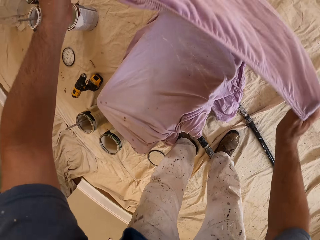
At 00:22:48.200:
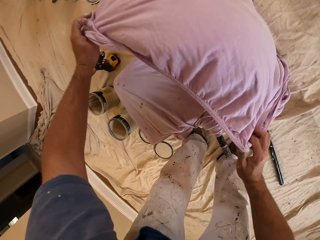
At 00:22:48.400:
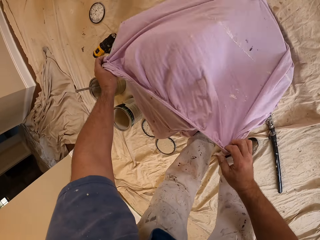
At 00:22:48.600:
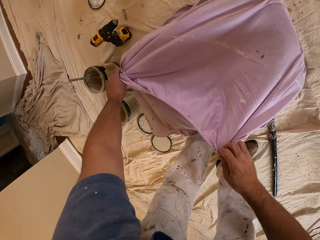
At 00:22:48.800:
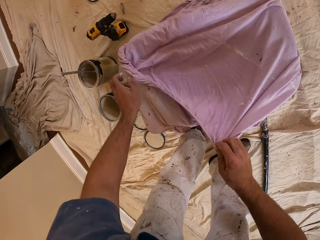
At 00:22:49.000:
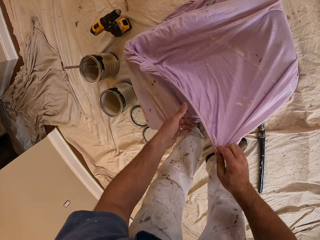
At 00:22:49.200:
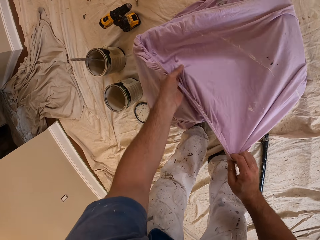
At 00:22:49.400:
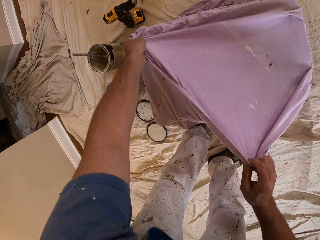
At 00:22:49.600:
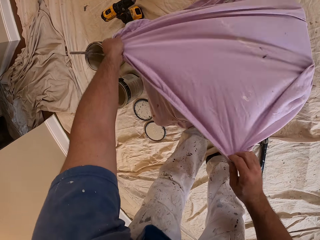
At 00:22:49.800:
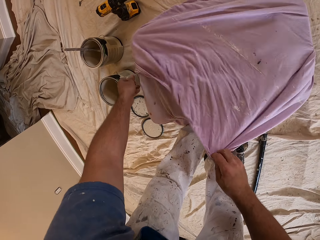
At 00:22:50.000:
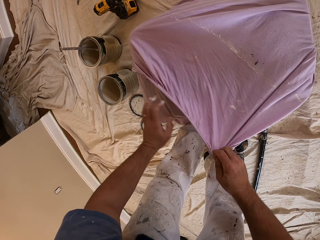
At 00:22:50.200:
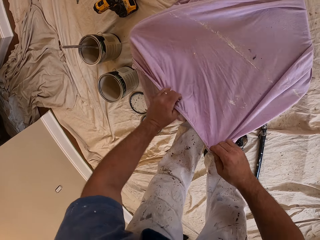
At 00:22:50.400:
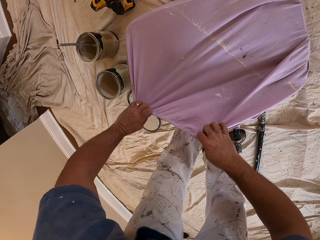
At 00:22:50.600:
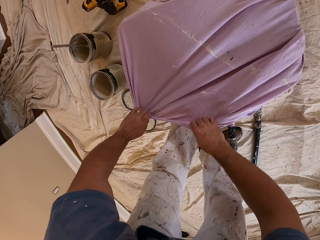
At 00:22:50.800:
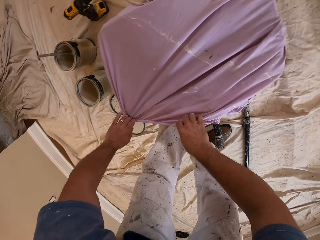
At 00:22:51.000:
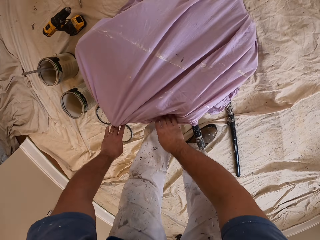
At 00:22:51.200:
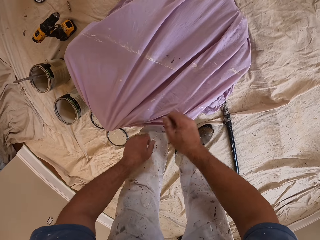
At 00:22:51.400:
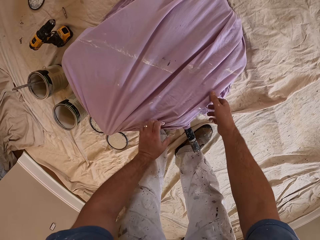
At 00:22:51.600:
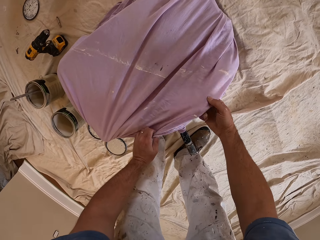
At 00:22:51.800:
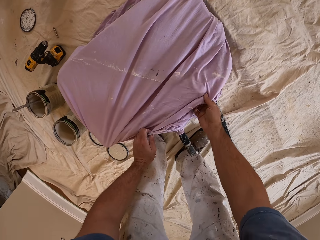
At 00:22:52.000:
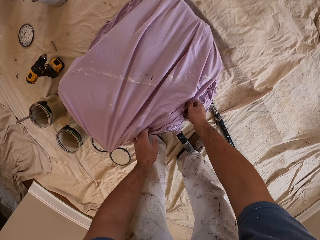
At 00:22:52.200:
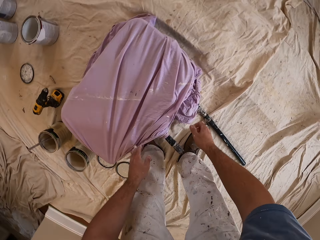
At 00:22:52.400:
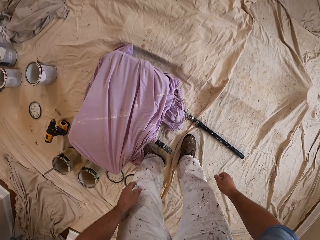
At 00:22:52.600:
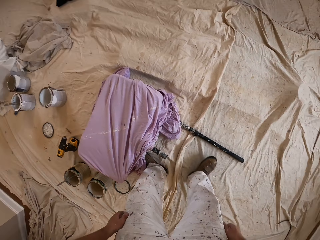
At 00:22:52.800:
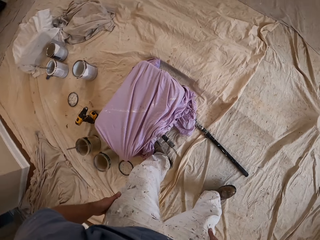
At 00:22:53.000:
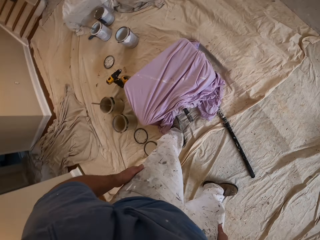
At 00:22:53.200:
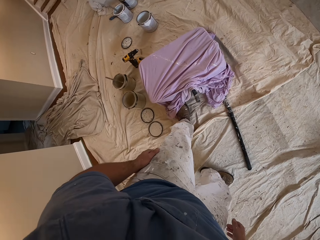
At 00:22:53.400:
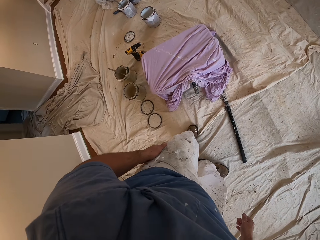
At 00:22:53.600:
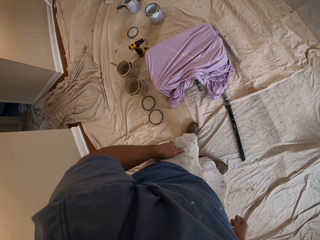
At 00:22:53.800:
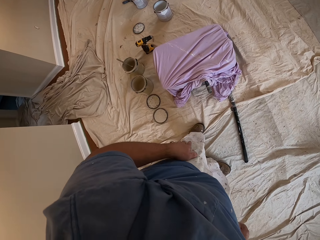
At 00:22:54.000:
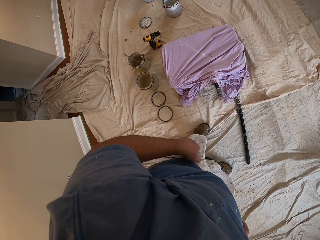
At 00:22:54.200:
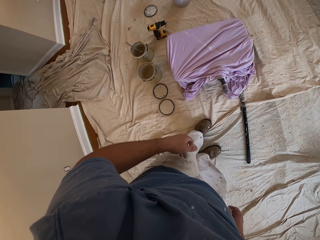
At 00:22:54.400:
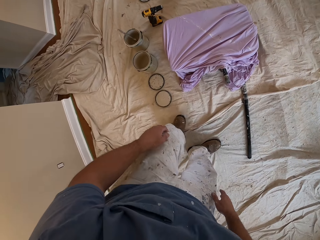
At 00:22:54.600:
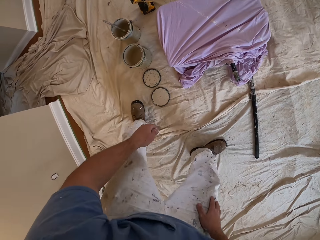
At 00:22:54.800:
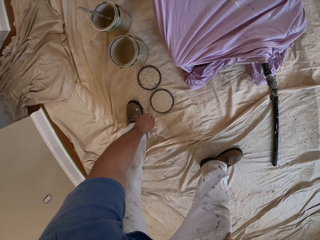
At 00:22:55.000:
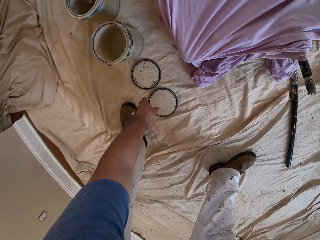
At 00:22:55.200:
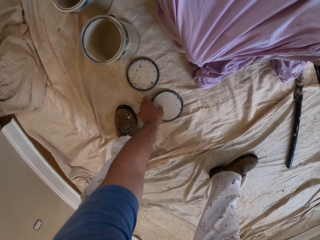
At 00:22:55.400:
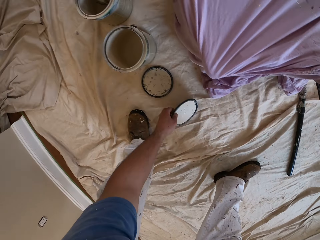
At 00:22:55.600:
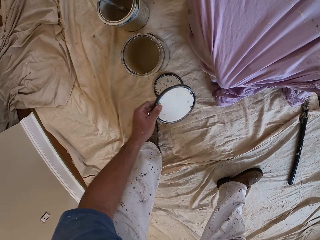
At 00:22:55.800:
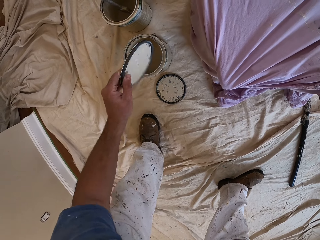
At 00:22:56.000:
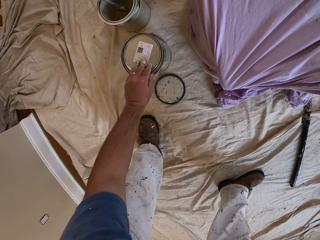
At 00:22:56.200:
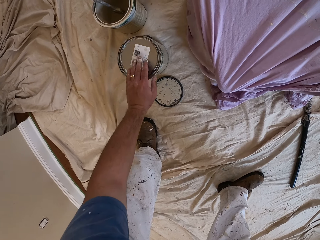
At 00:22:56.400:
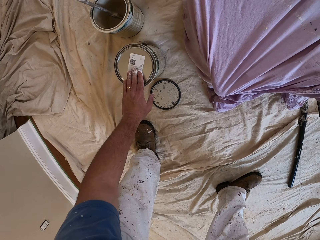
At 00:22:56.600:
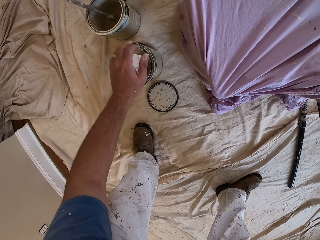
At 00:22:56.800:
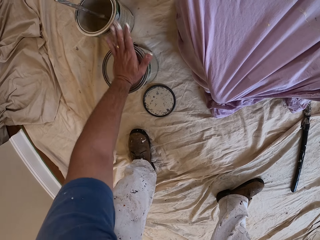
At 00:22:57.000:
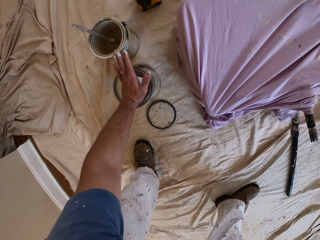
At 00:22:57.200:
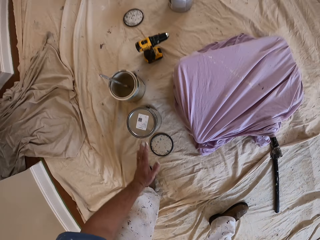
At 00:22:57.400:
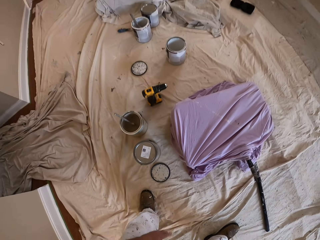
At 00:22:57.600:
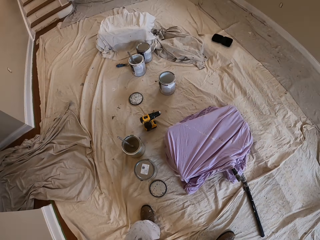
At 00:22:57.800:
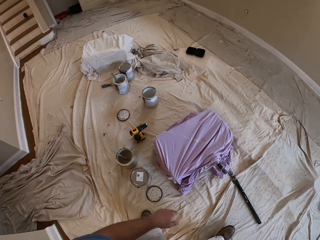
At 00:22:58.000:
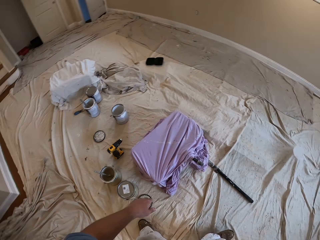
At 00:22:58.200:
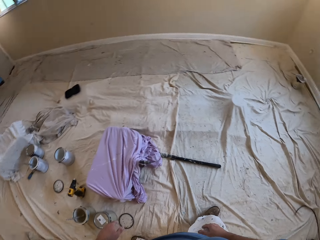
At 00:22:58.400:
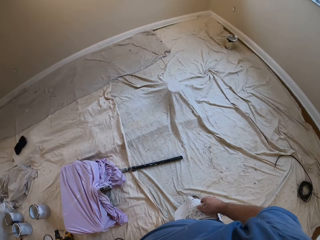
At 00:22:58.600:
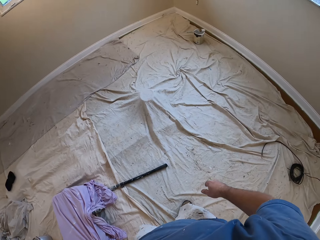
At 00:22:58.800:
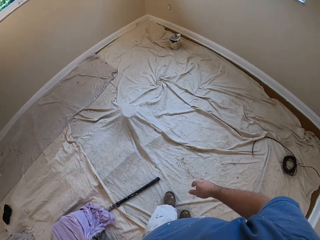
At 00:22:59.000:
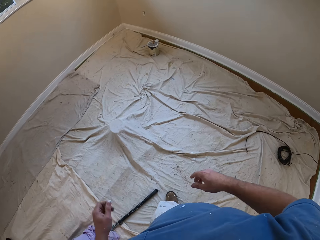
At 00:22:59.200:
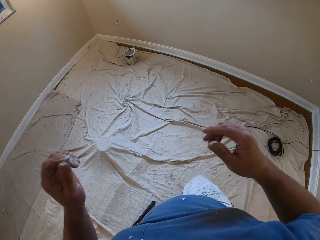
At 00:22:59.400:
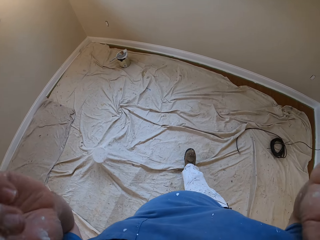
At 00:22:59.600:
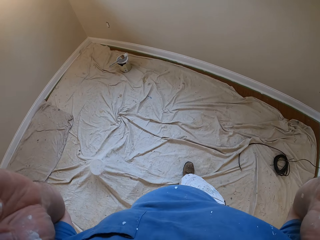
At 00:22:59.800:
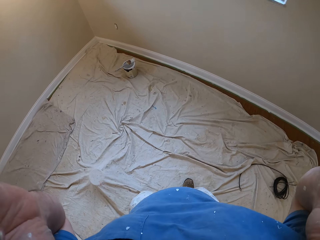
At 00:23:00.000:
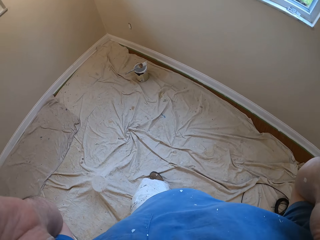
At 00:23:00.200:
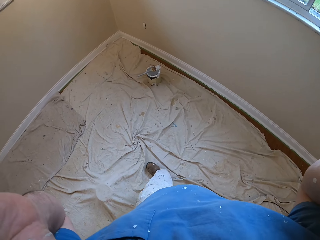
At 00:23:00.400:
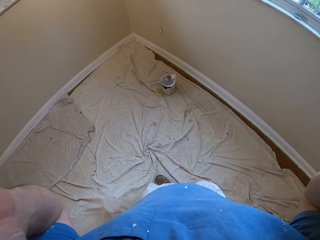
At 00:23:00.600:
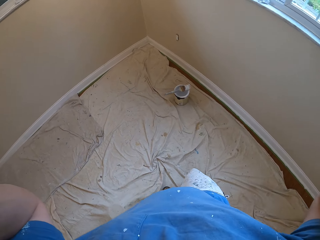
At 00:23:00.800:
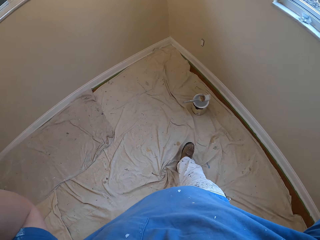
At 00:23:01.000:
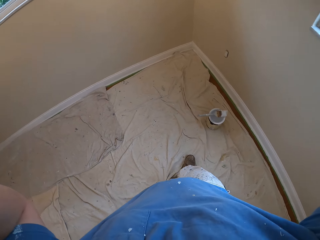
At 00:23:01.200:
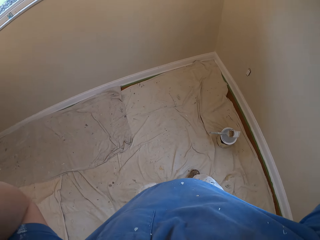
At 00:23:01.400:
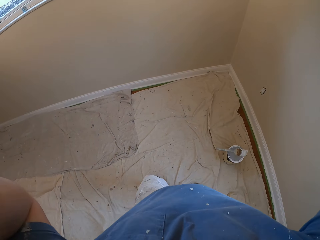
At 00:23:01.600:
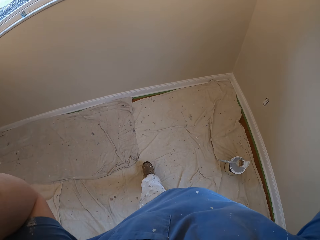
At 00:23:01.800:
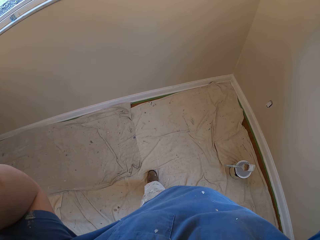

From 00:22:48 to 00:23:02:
The camera wearer lays the extended part of the purple cloth over the paint container. He lets go of the canvas. He stands, moves away from the container and moves forward a bit. He bends towards the floor. He picks up the cover or lid of a paint can with his hand. He holds the lid with his hand. He places the cover of the can on the paint container. He closes the can of paint with the lid. He hits the cover of the container with his left hand. He lets go of the lid. He stands up. He walks towards the skirting of the wall. He raises both hands upwards.

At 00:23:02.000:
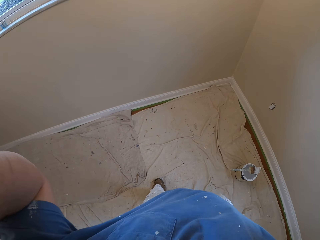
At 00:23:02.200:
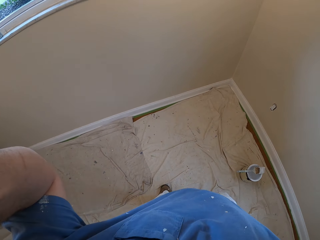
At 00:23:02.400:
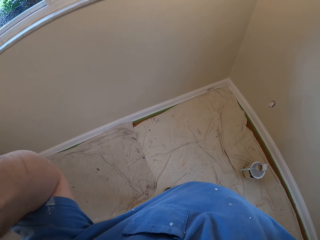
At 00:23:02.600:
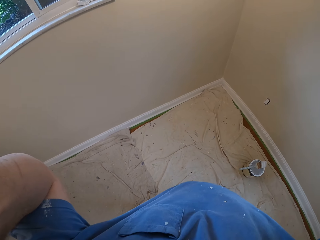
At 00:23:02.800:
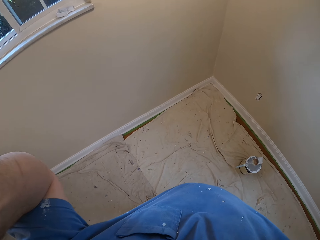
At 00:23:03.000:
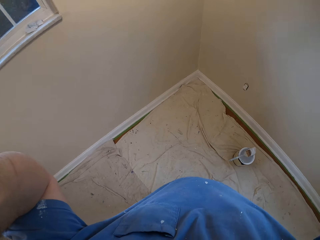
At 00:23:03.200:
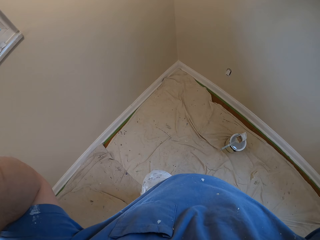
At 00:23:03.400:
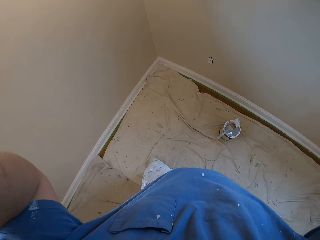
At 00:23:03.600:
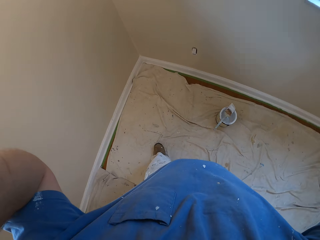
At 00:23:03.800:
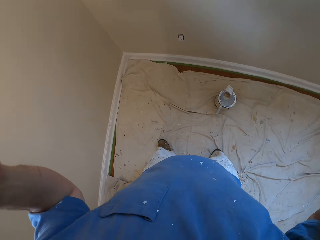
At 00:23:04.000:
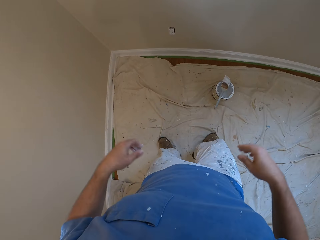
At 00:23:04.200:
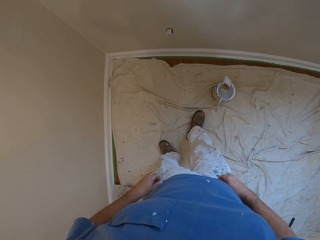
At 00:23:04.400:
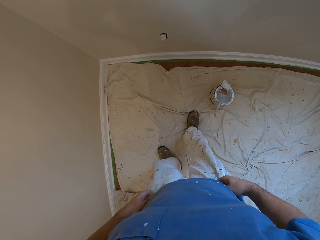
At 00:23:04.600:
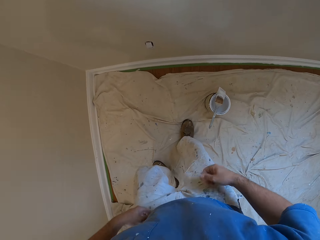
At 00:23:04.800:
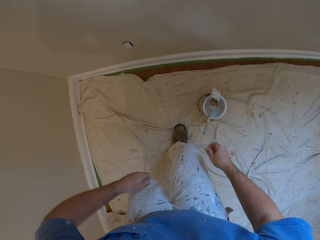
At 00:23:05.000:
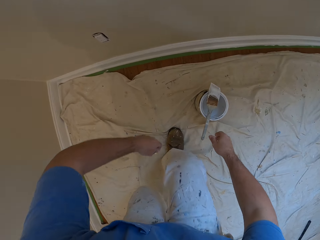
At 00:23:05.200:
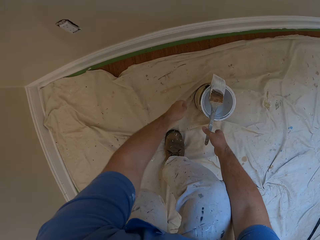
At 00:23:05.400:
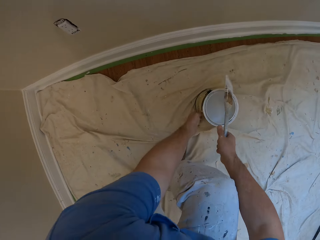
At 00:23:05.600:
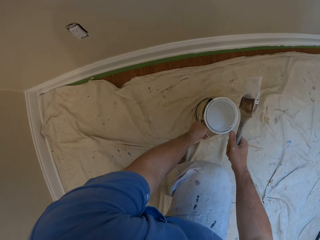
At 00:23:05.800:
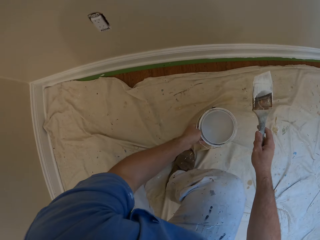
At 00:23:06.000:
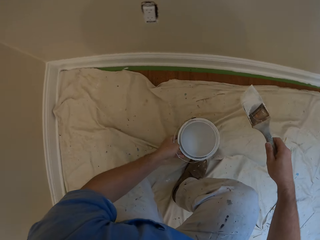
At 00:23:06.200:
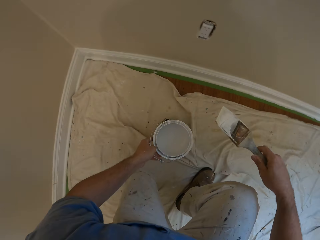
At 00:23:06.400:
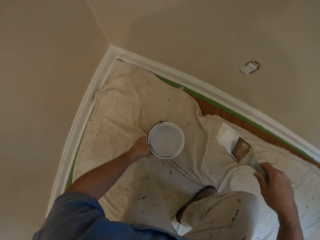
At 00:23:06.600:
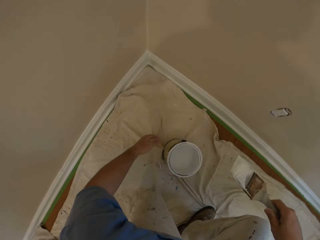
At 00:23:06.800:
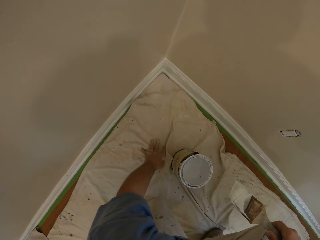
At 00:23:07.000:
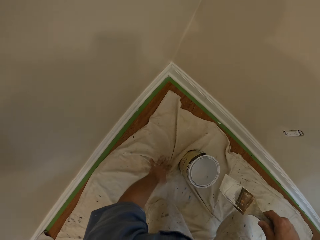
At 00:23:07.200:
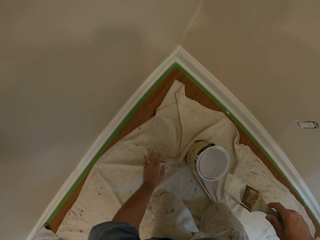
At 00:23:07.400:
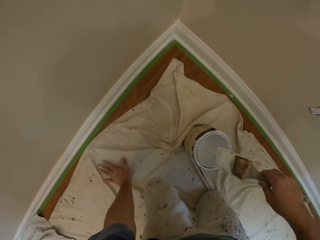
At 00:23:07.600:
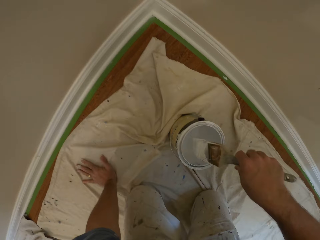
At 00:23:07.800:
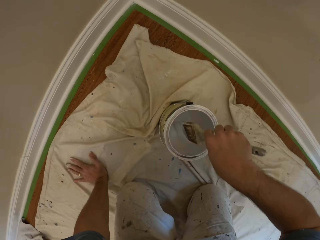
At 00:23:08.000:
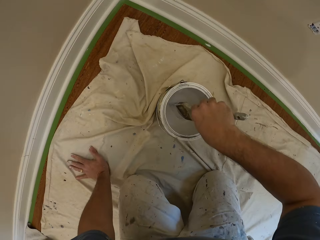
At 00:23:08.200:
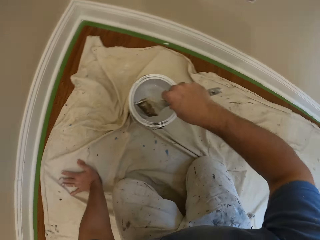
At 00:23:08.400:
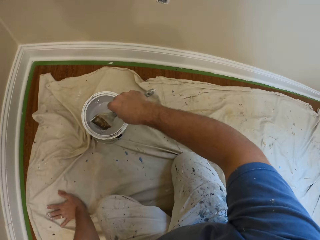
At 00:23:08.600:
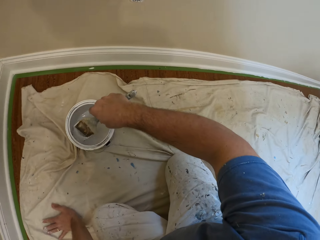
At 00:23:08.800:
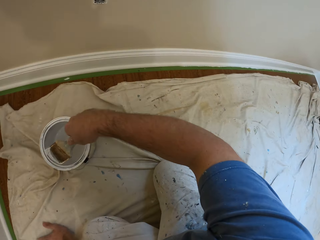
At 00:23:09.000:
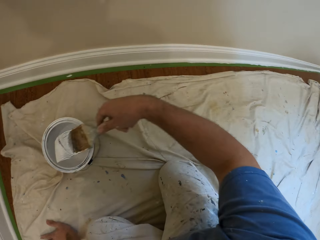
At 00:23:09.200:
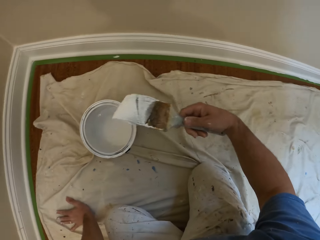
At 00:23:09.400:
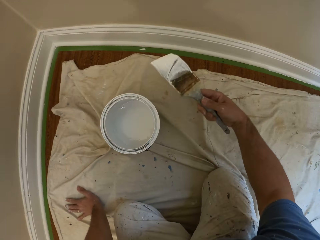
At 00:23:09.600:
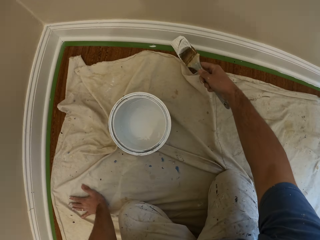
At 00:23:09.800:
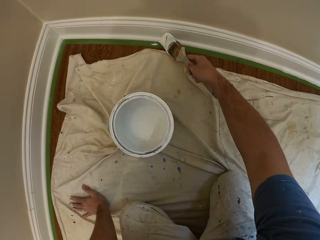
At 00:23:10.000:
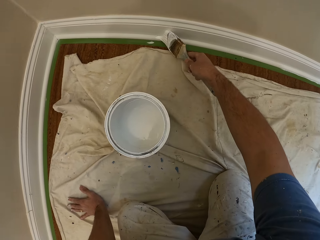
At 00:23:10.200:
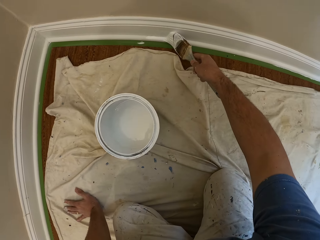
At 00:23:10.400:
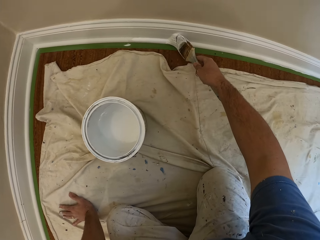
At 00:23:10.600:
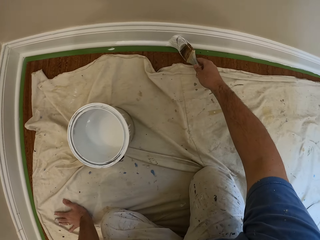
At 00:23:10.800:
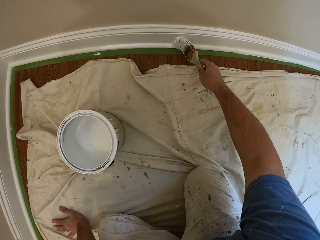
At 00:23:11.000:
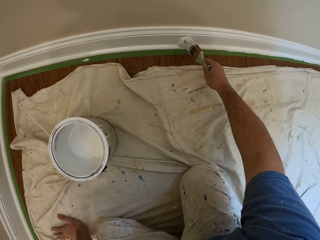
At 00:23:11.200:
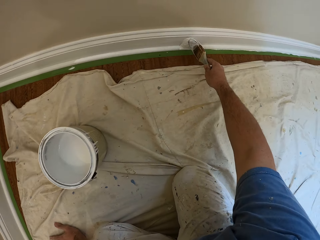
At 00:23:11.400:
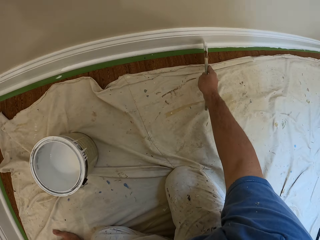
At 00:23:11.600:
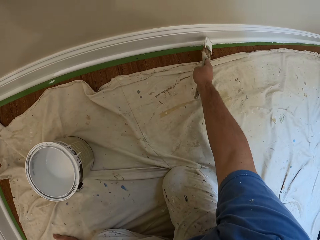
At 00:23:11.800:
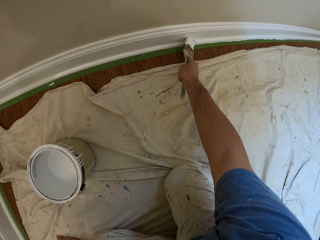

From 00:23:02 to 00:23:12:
The camera wearer lowers his hands. He adjusts his shirt briefly. He bends his knees towards the canvas. He picks up a paint brush from a paint can with his hand. He holds the can of paint with his hand, lifts up the can of paint with his hand, moves the can of paint towards the corner of the wall and places the can of paint on the canvas. He lowers his hand towards the canvas on top of the floor. He pulls the canvas towards him. He adjusts the tarpaulin on the floor with his left hand. He lets go of the canvas. He holds the canvas with his hand. He moves the paint brush towards the can of paint. He dips the paint brush into the paint can. He lifts up the paint brush with his hand. He moves his hand towards the wall. He paints the skirting of the wall with the paint brush.
